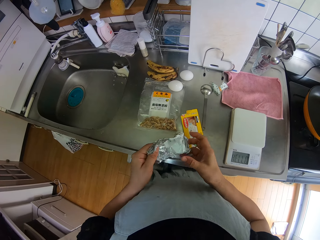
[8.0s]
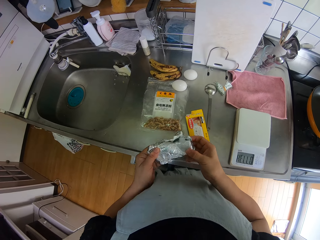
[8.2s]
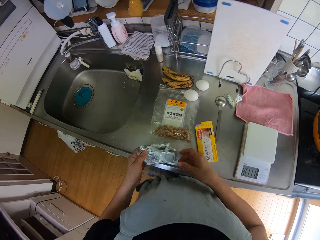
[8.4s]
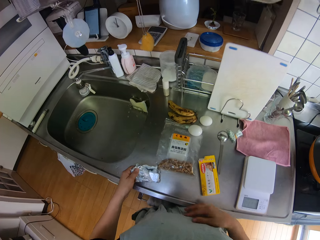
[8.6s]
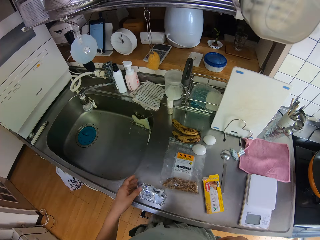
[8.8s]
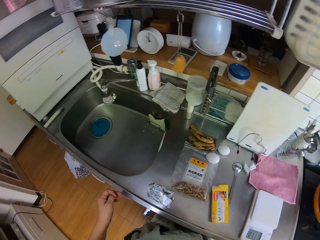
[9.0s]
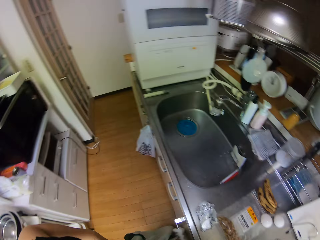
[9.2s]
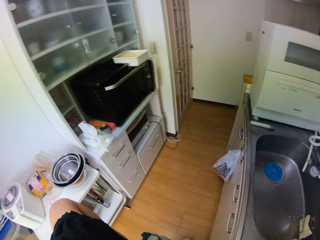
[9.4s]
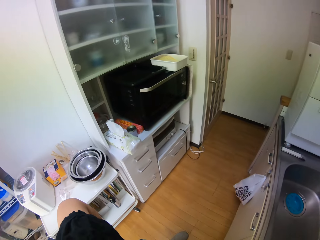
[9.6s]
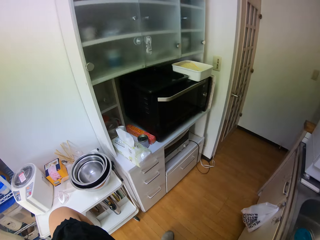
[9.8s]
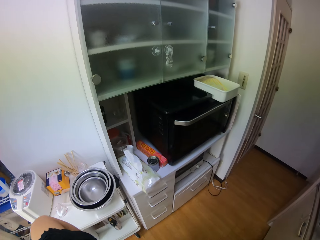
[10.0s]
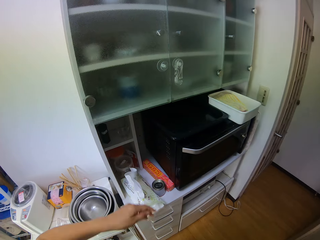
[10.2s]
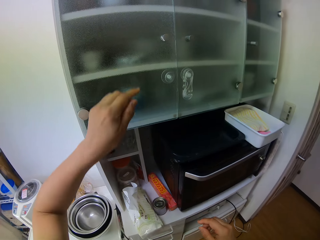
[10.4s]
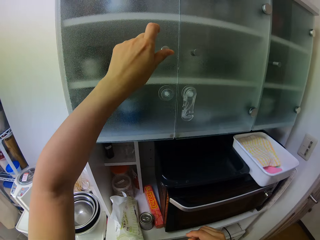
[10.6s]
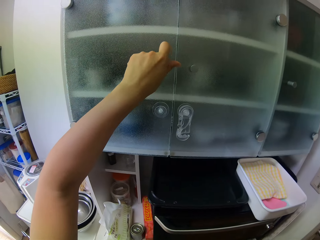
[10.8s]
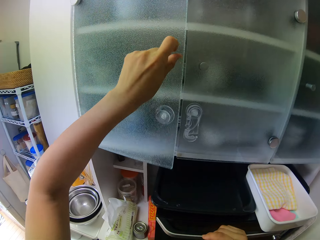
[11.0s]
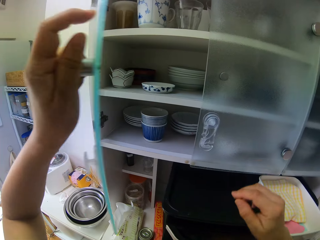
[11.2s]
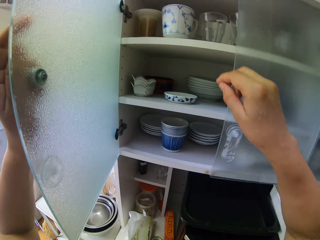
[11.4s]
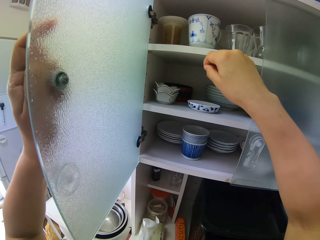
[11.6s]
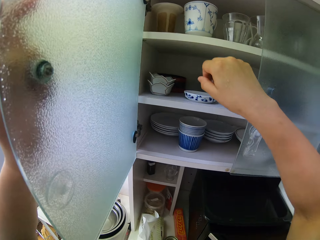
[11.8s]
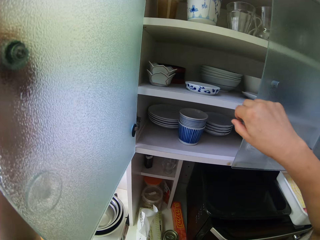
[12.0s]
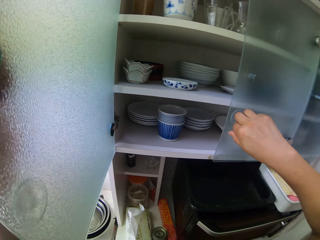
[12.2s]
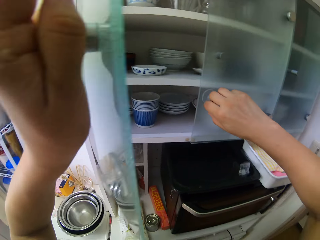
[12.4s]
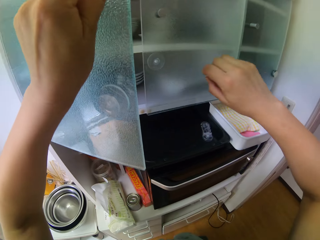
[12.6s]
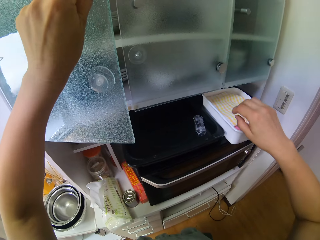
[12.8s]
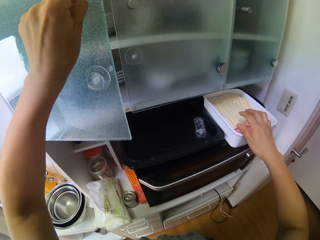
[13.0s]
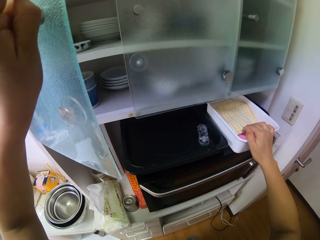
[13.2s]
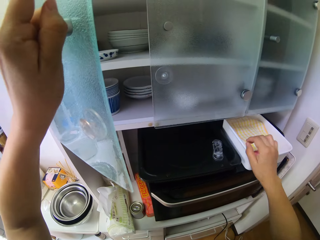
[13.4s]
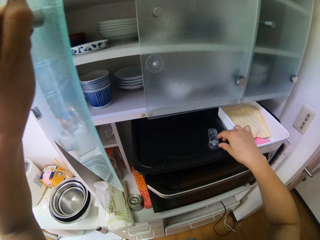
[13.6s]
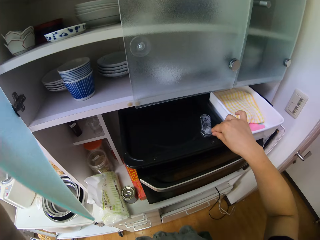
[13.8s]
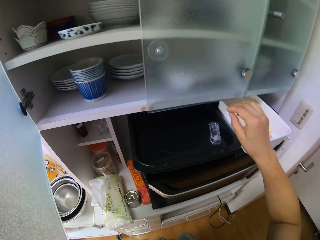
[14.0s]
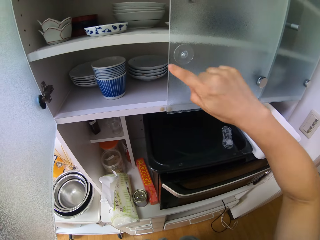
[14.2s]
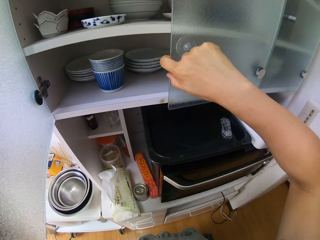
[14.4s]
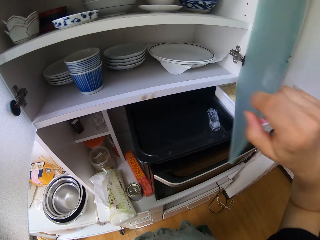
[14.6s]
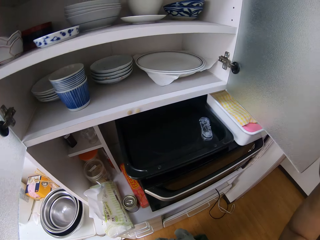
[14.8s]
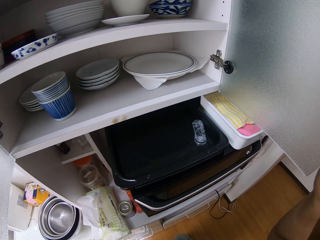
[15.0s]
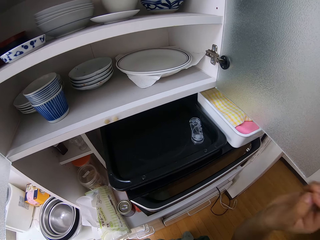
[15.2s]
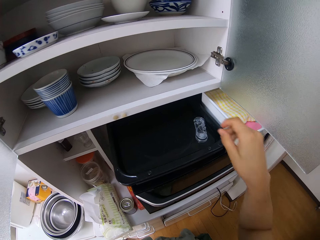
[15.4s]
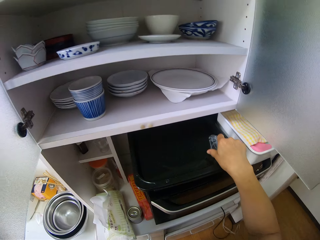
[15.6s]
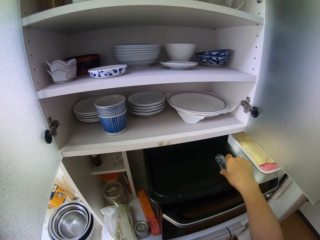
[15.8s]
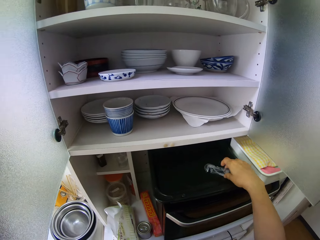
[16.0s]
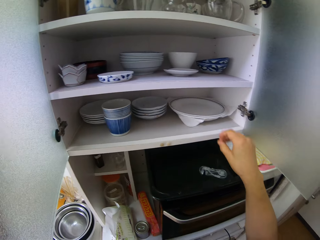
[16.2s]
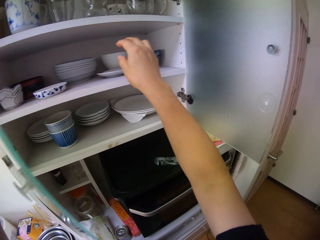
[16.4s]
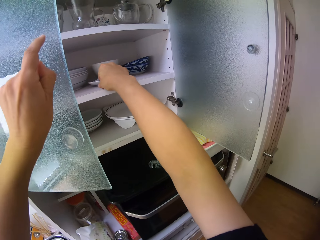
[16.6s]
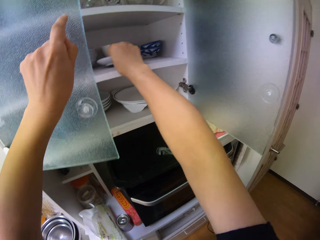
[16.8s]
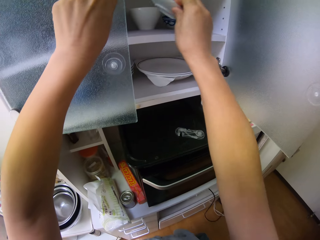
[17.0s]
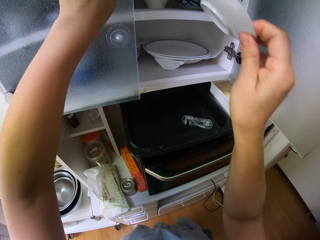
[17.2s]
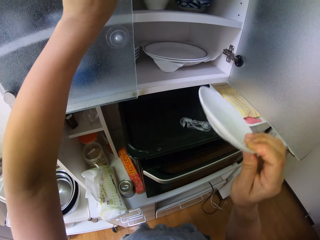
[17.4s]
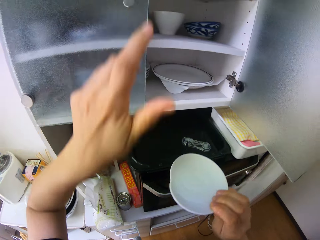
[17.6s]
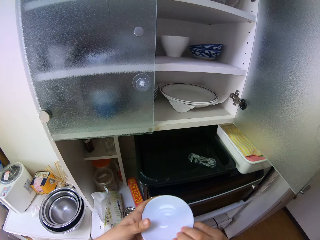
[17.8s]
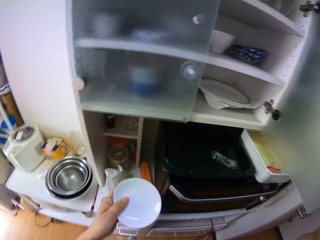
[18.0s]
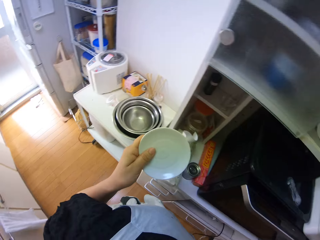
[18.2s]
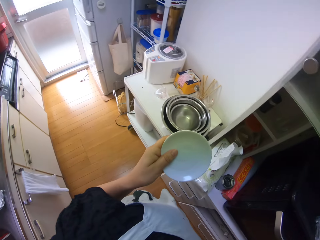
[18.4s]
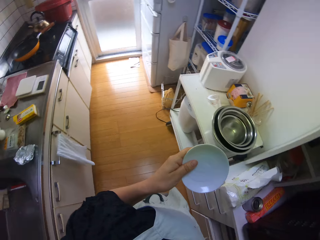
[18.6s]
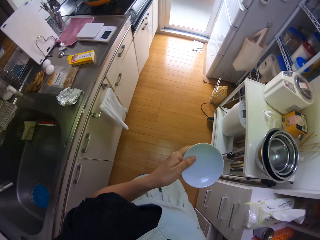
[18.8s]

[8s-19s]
The camera wearer unfolds a foil with a hand. They drop the foil on the sink. They walk around a kitchen. They open a cabinet or shelf opposite the sink with a hand. They close the shelf with a hand. They touch a container with napkins on top of an oven. They touch a lighter in a tray on top of the oven. They move a tin on a kitchen counter. They open up the shelf with a hand. They tilt the lighter in the tray on top of the oven. They move a lid of a microwave. They pick up a saucer from the cabinet.

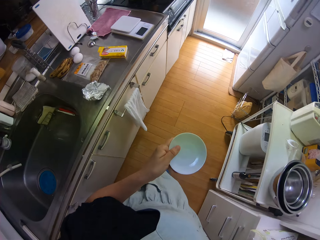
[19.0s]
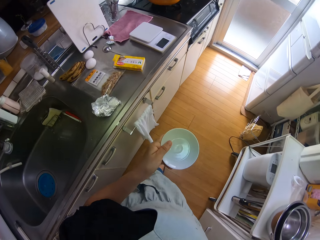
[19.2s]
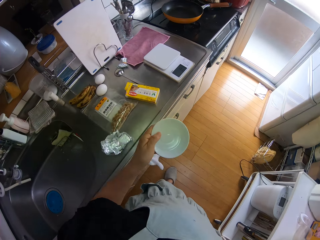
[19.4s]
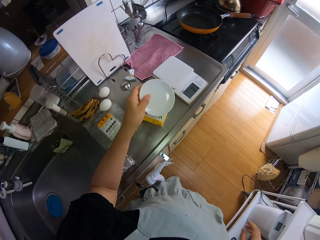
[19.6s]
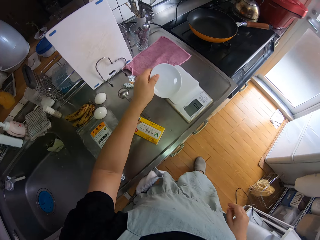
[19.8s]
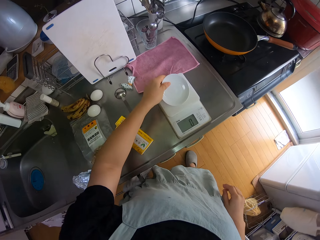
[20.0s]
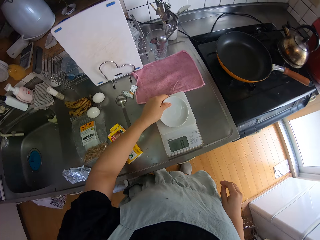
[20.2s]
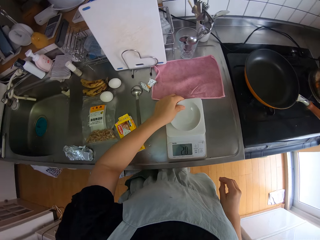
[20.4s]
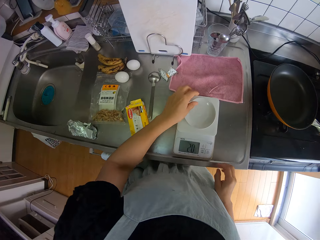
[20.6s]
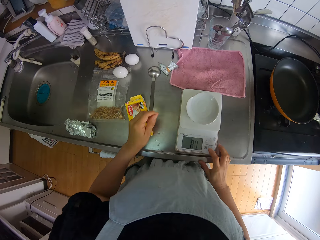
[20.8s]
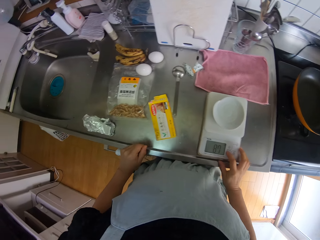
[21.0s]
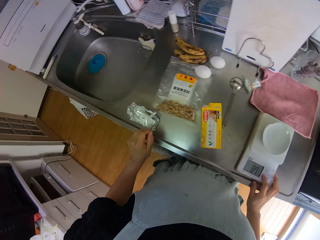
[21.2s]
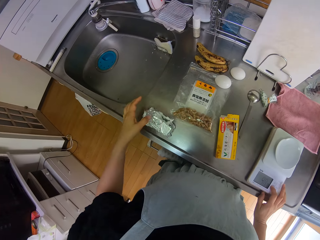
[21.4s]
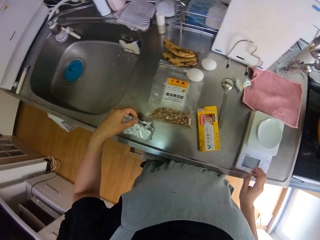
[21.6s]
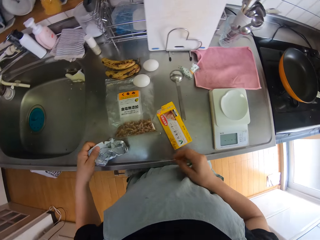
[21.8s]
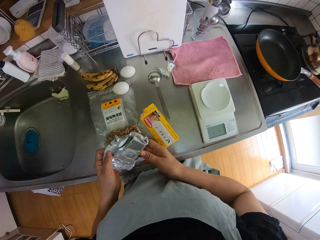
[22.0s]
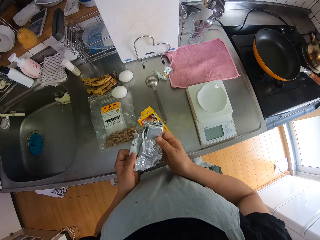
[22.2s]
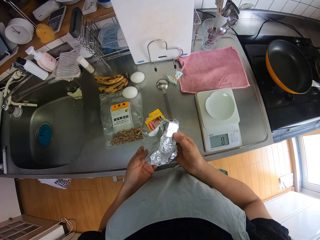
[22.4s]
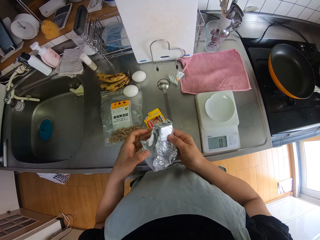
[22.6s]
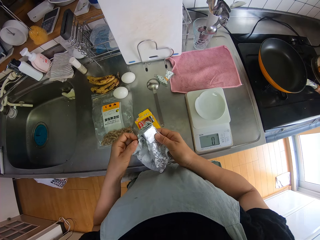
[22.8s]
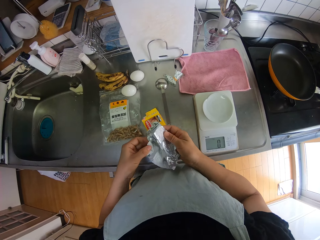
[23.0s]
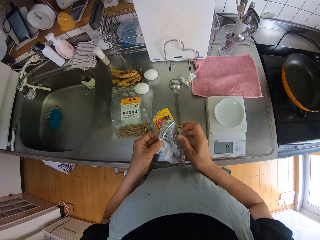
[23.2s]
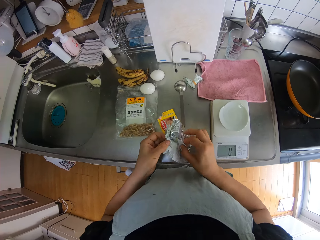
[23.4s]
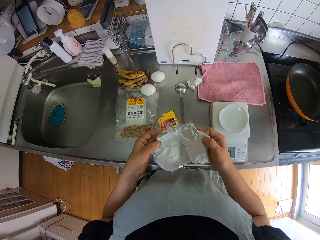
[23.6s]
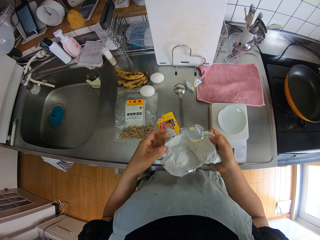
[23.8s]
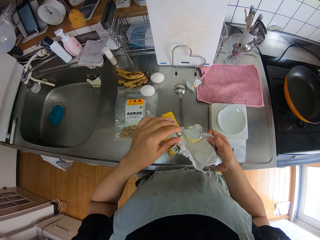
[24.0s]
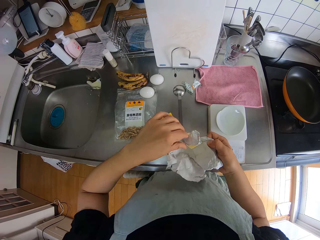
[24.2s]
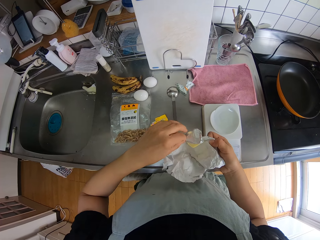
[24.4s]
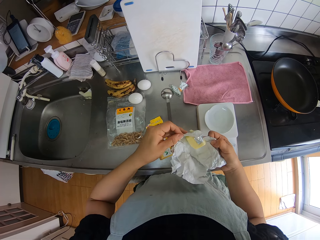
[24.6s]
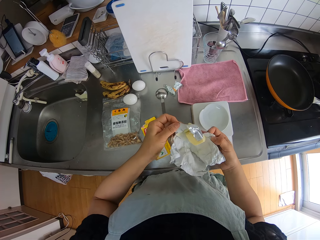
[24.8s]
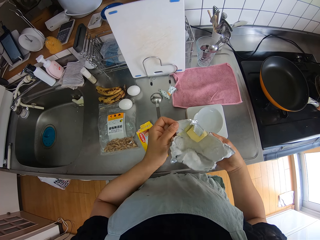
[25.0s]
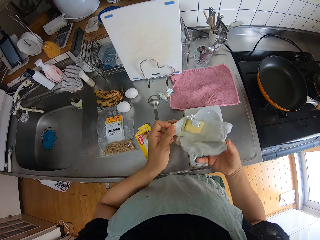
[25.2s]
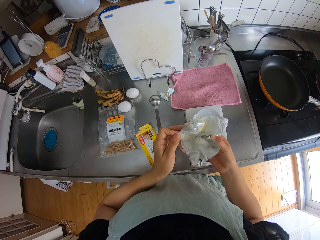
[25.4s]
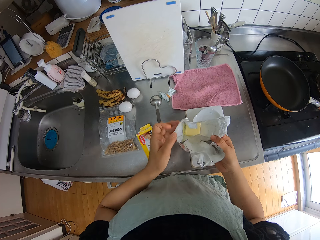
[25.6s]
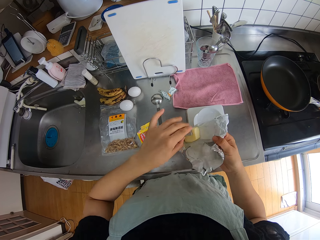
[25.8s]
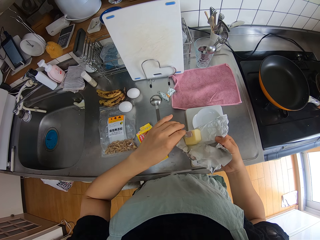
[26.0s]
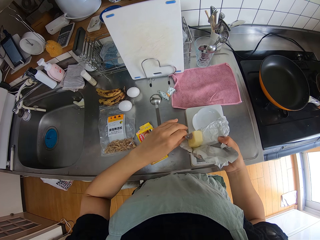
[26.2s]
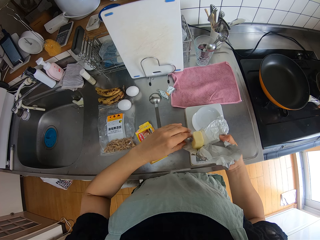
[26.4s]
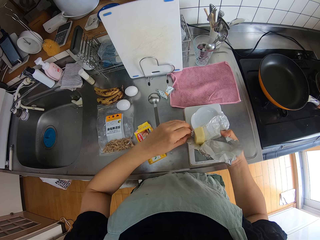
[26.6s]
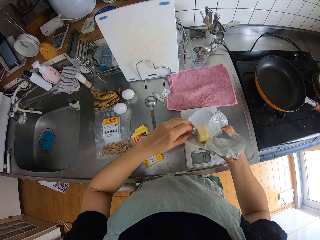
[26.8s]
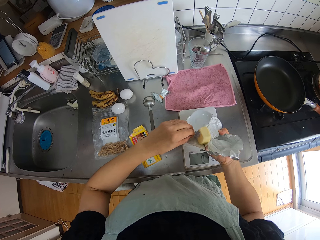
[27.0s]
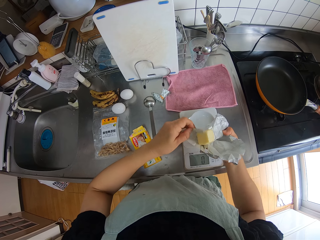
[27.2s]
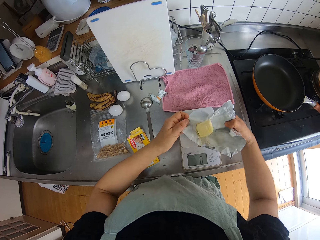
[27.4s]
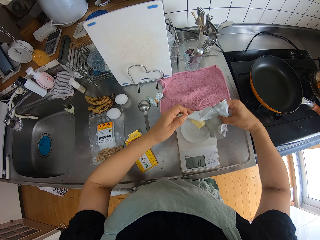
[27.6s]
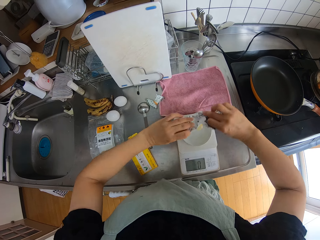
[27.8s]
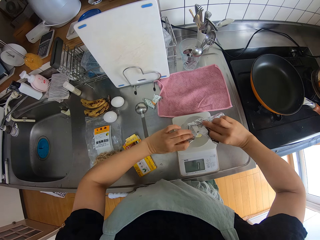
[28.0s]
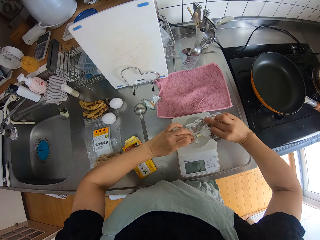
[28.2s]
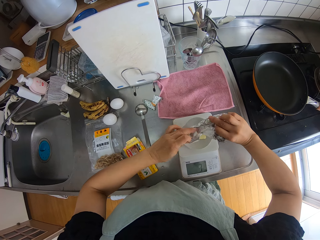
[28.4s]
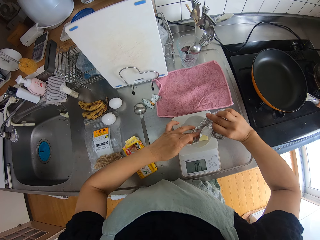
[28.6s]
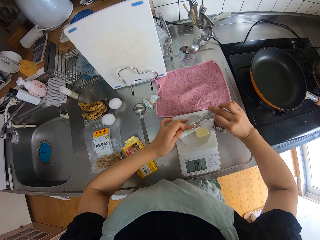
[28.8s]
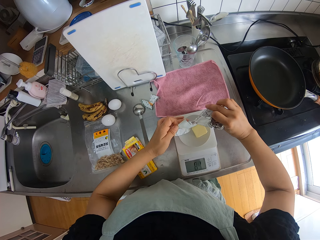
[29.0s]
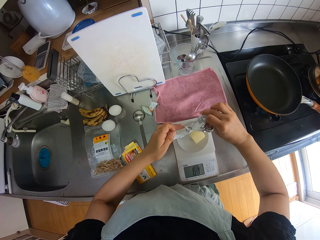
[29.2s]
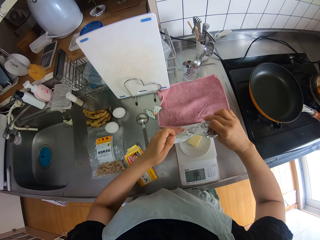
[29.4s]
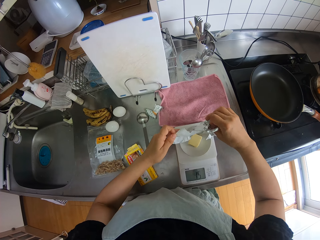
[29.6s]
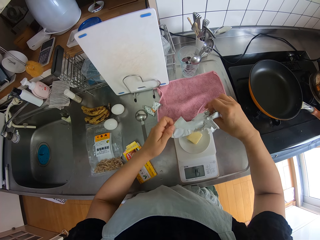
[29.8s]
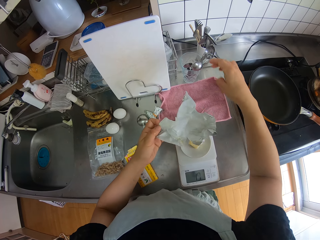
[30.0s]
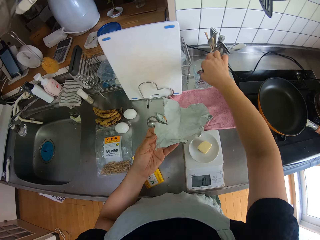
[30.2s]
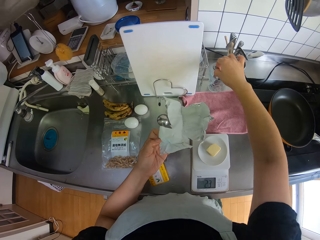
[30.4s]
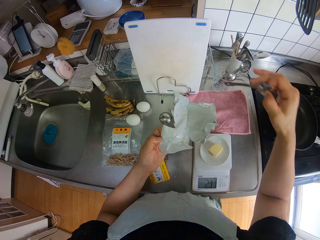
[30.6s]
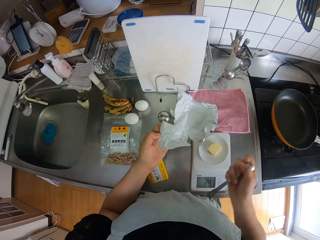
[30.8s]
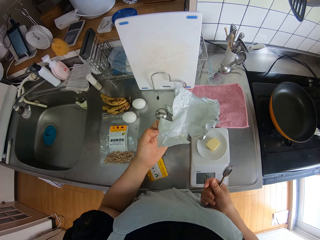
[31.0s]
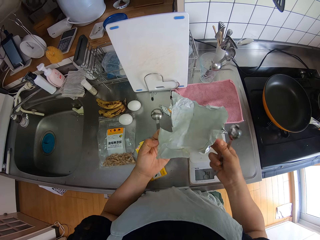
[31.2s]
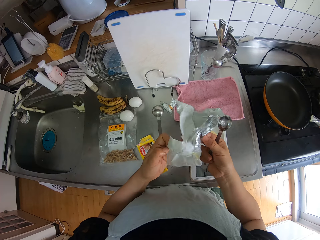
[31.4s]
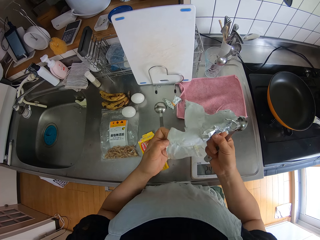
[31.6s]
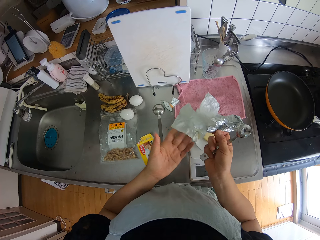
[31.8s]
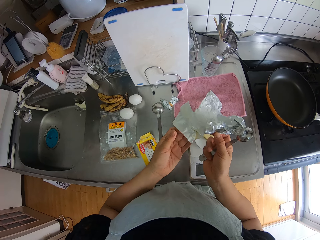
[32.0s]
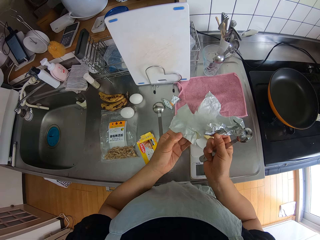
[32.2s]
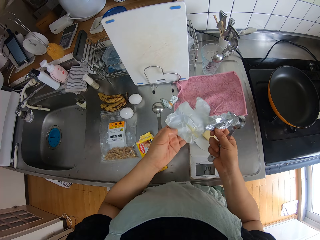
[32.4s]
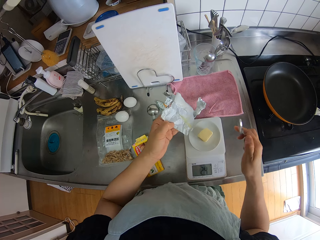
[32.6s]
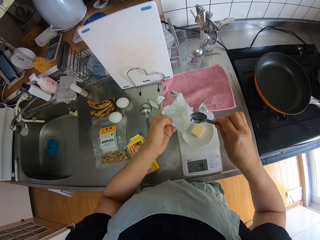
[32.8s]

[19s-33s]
The camera wearer walks around a kitchen. They place the saucer on the scale. They press a button on the scale. They pick up the foil on the sink. They unwrap the foil. They remove butter from the foil with a hand. They drop a block of butter from the foil into the saucer. They pick up a spoon from a utensil holder on the sink. They hold the foil with both hands.
